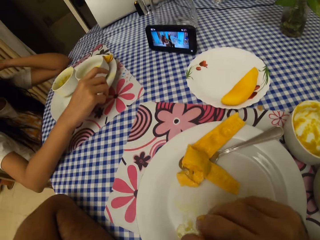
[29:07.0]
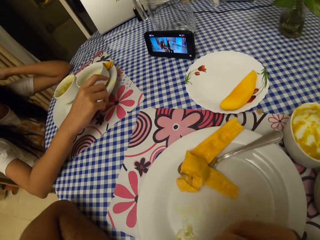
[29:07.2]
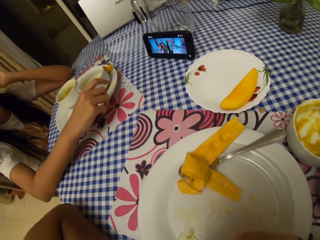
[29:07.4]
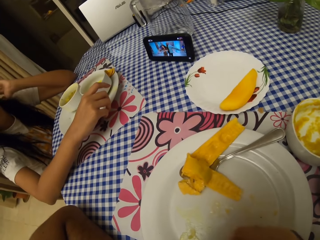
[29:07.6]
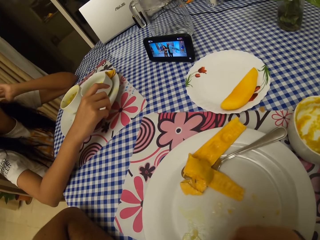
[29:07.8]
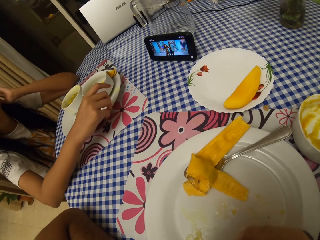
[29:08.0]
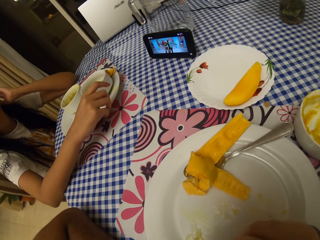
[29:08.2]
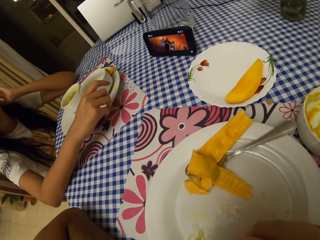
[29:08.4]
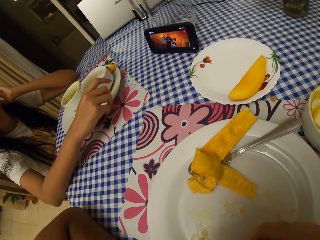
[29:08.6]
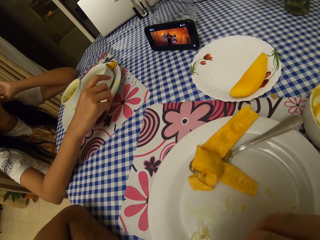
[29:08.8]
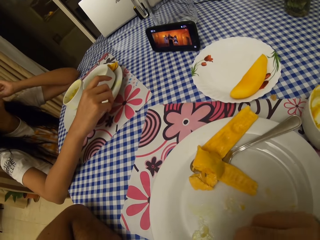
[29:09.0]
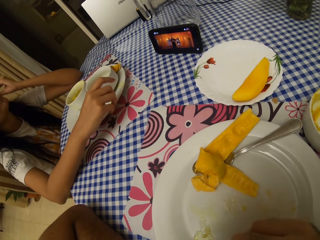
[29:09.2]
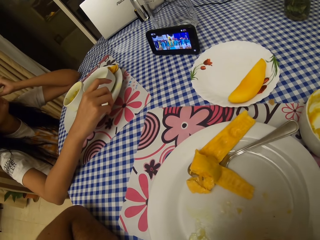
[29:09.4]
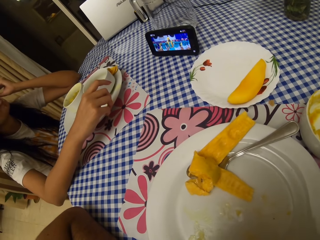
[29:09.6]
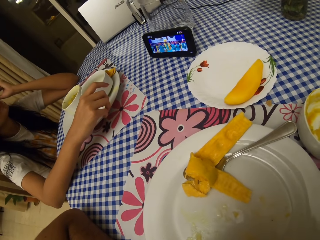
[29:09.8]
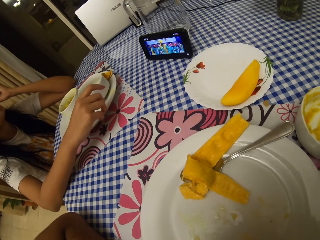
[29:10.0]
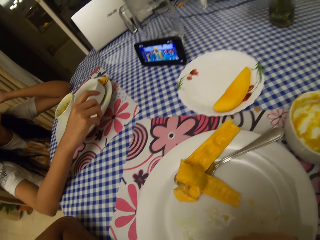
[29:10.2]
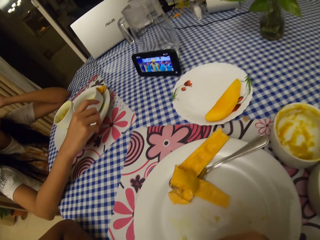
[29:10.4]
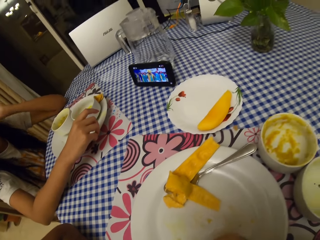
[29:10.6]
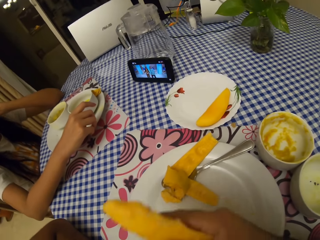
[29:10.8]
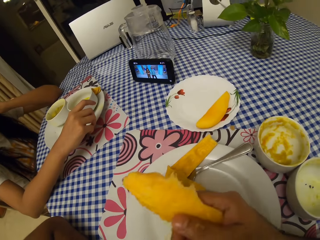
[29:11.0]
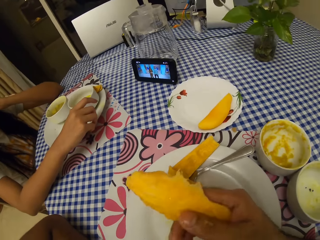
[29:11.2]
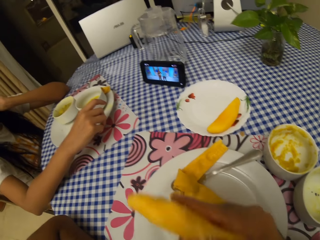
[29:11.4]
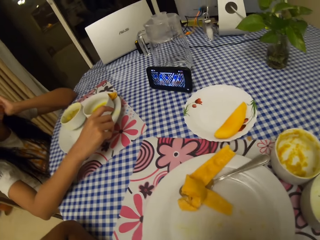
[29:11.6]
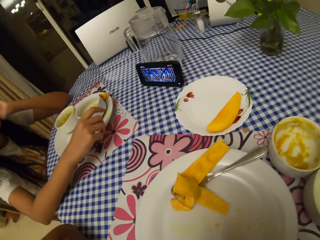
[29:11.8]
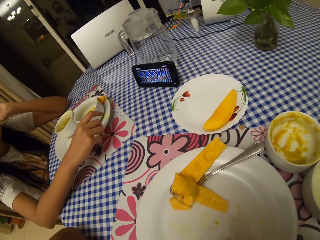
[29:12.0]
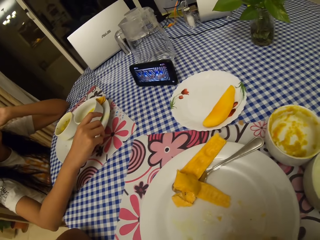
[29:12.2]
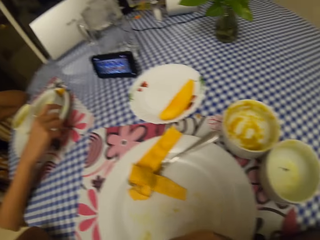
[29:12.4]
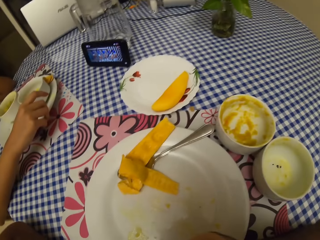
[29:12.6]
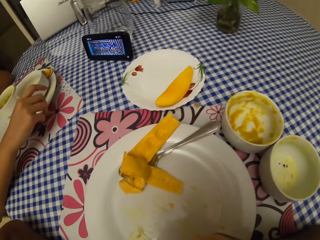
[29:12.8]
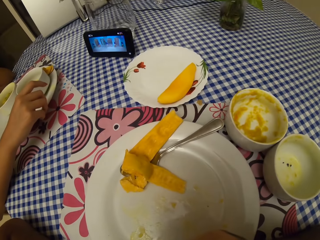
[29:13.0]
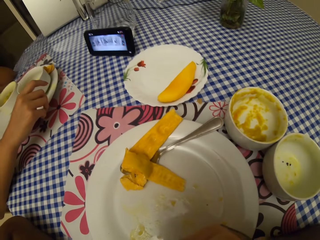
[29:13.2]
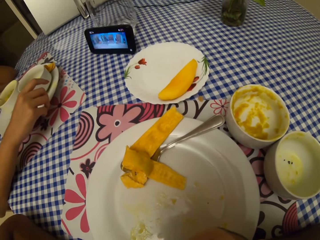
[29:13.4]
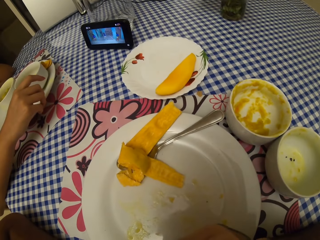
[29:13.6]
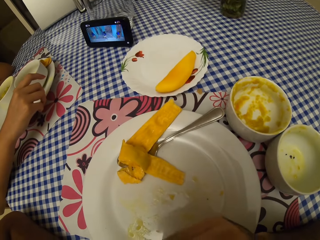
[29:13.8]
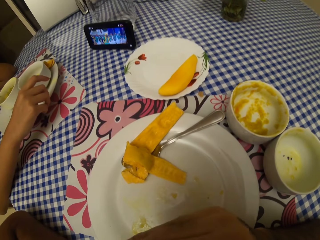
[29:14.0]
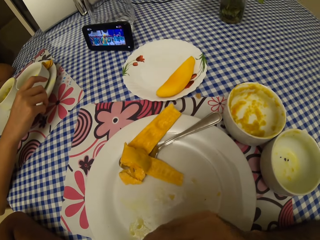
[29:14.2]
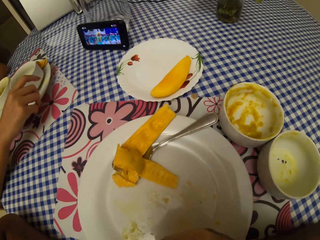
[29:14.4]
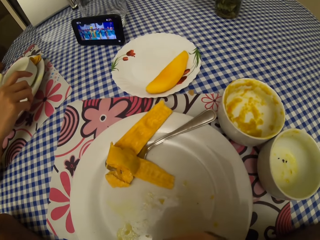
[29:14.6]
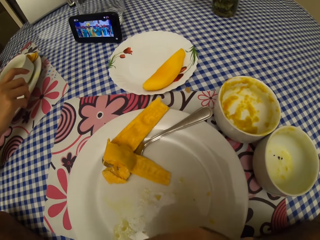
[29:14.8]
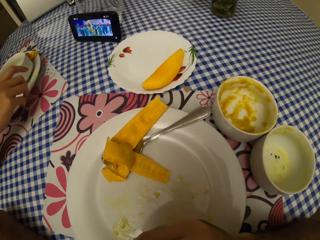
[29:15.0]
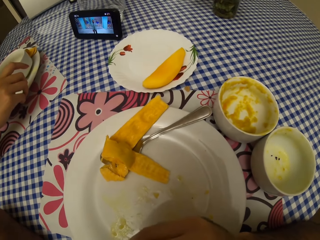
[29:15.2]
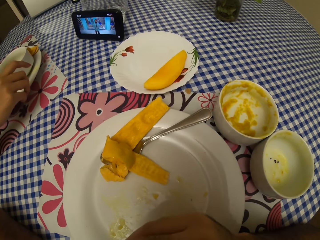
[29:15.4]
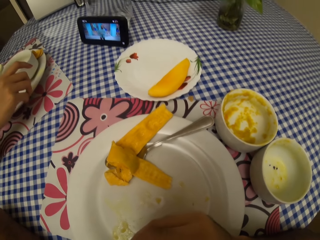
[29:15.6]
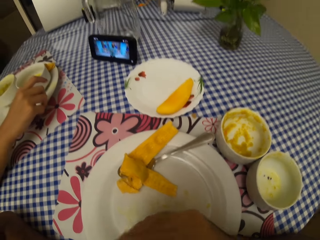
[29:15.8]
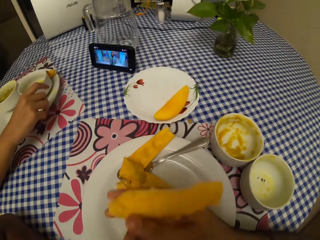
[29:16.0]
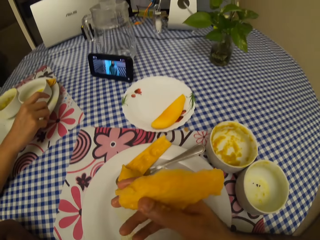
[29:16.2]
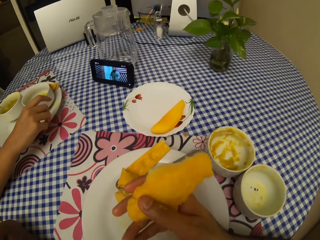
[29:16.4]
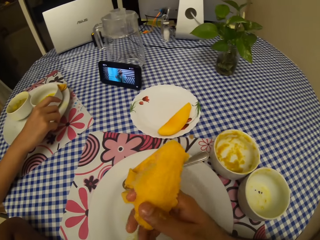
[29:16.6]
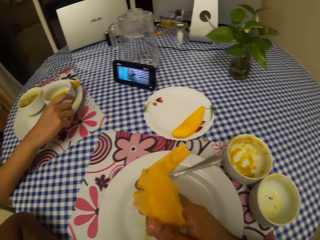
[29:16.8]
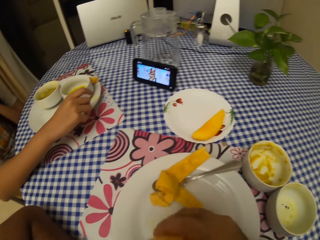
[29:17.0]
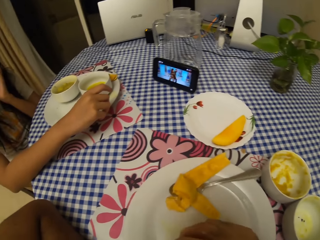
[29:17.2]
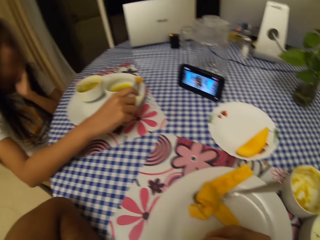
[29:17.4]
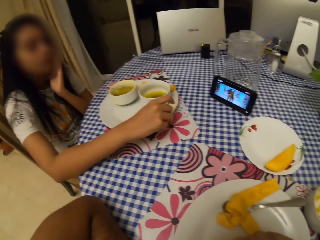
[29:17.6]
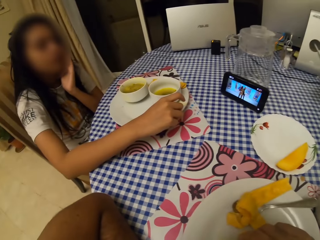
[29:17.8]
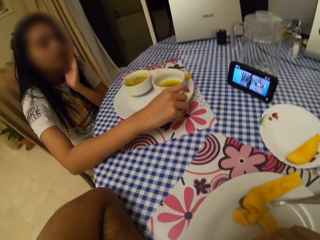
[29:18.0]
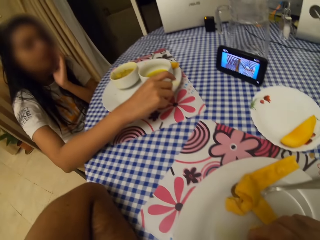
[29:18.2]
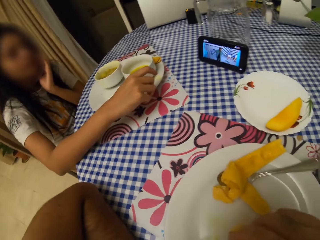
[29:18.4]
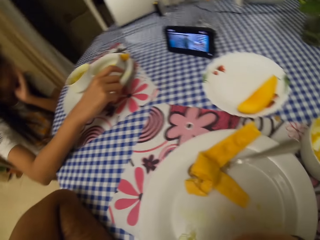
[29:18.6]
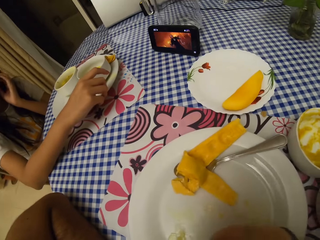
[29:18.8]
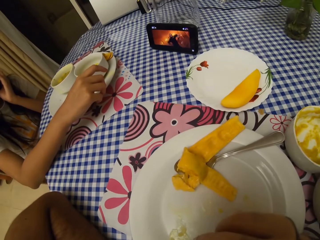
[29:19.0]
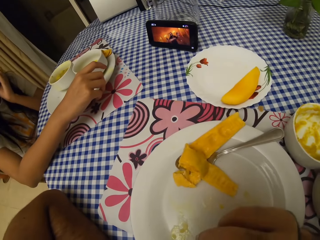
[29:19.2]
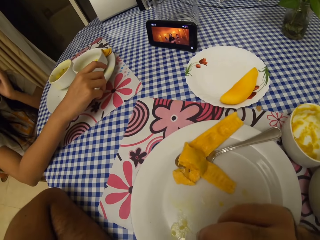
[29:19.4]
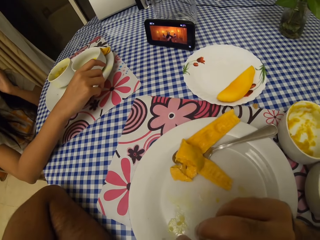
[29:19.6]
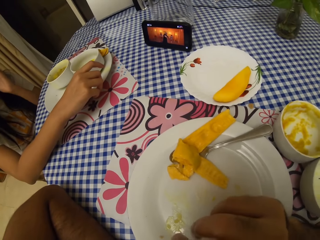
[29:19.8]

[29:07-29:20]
The camera wearer adjusts a mango piece. They eat the mango piece. They adjust the mango piece. They eat the mango piece.

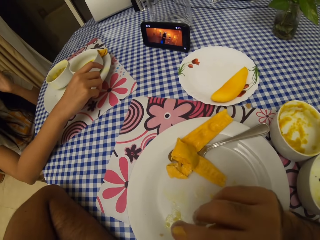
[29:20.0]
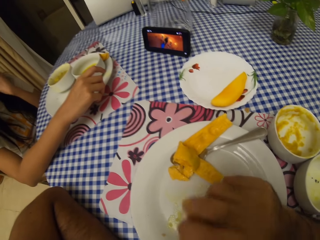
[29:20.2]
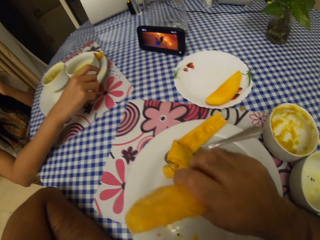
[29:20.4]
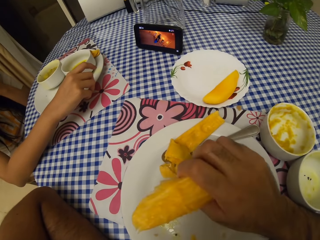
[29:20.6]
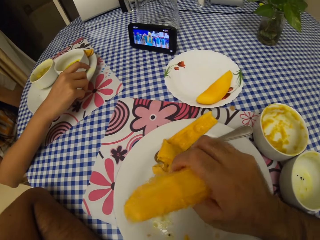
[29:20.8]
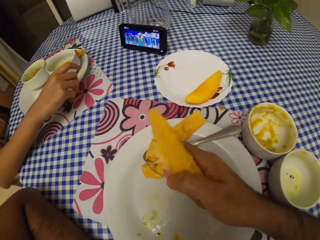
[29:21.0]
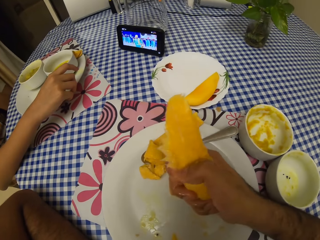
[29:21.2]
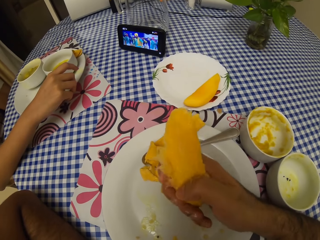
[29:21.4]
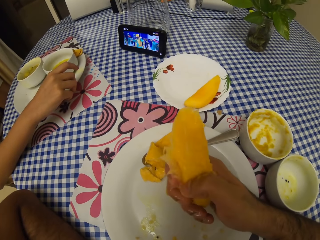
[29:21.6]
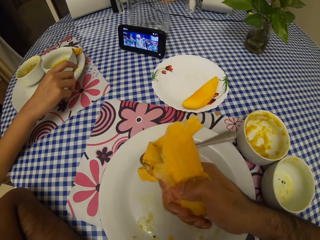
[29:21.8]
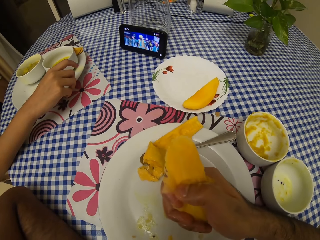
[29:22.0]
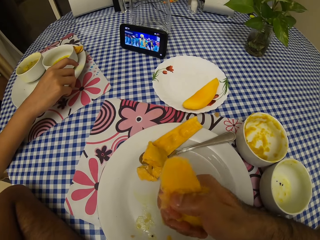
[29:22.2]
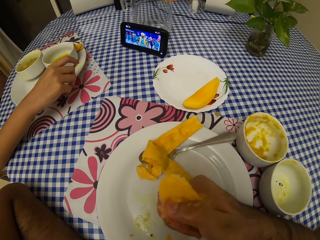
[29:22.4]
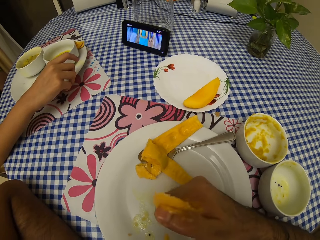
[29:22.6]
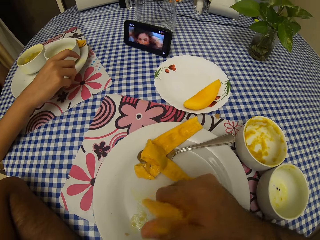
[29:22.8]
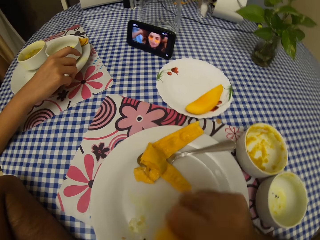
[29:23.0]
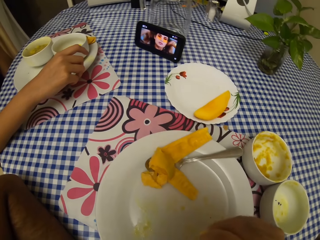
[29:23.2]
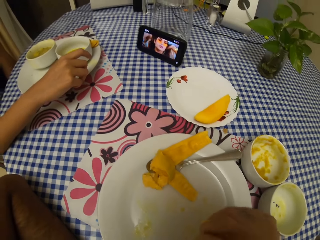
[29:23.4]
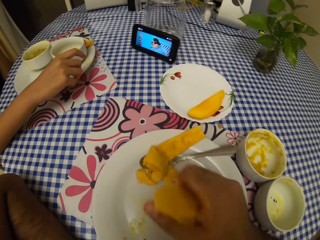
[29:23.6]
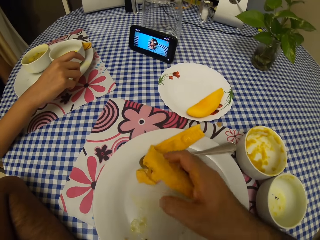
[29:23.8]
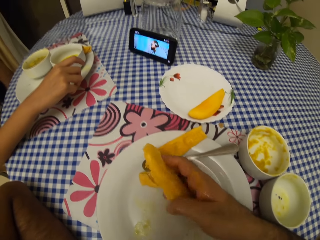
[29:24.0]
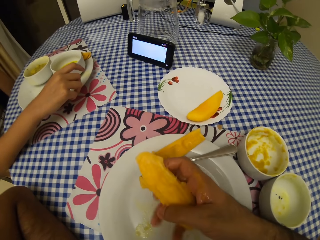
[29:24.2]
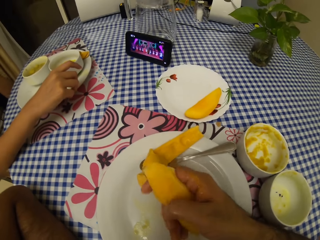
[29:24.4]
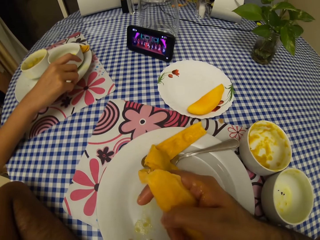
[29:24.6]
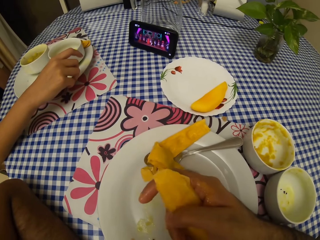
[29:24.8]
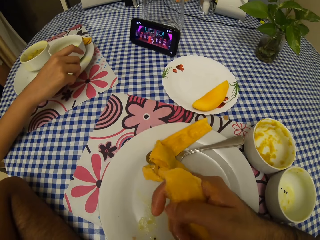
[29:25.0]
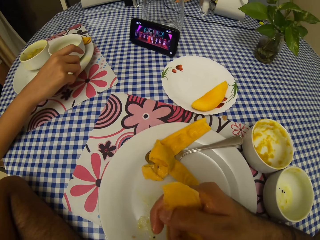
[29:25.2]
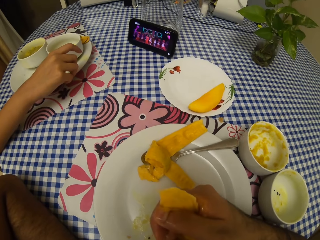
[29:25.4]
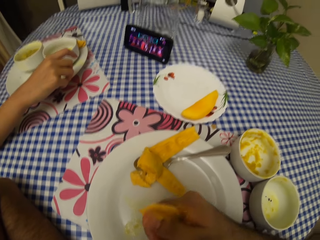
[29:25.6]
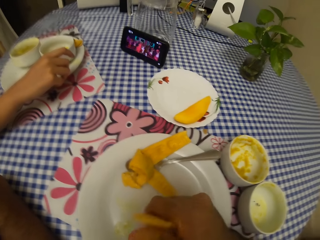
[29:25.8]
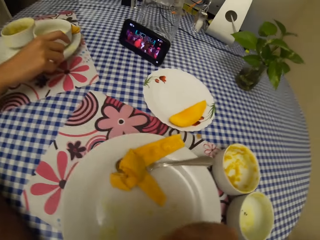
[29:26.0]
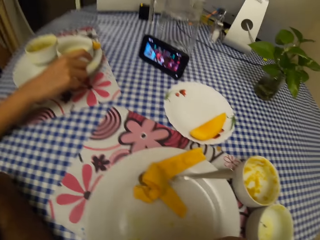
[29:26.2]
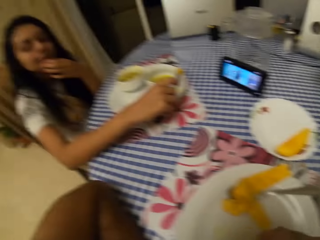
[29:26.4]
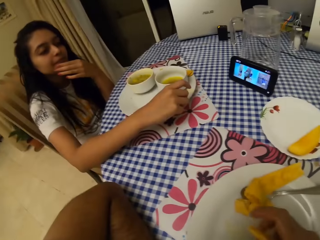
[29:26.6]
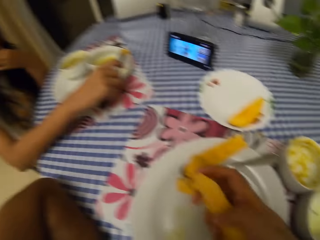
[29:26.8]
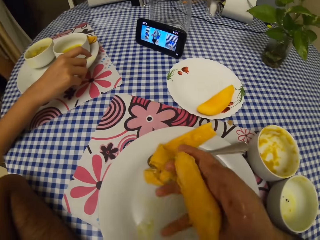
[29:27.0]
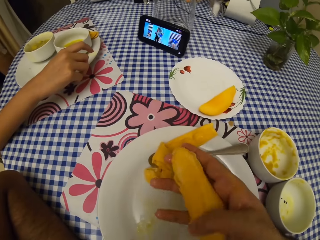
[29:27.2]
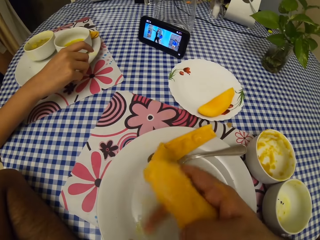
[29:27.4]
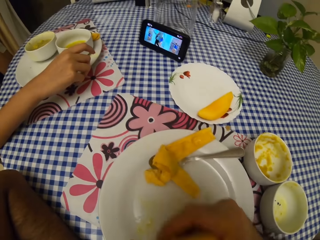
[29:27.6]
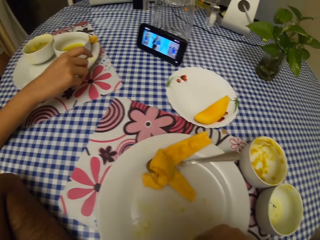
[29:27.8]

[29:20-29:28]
The camera wearer adjusts a mango piece. They tilt the mango in hand. They eat the mango. They tilt the mango in hand. They eat the mango piece. They adjust the mango piece.
